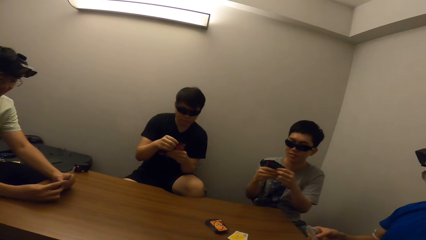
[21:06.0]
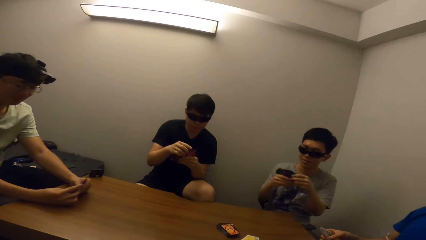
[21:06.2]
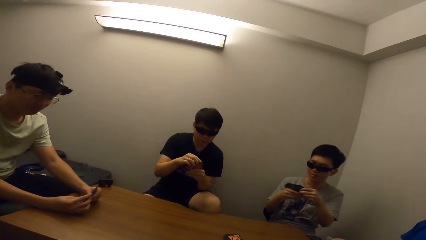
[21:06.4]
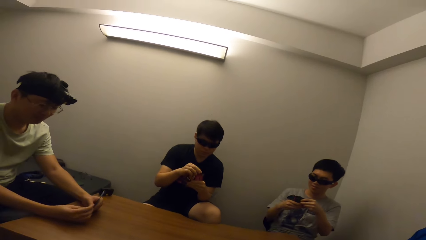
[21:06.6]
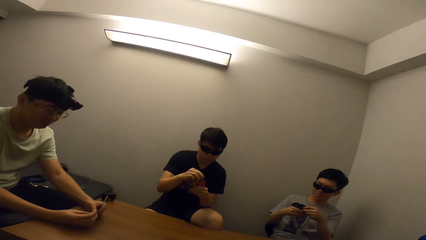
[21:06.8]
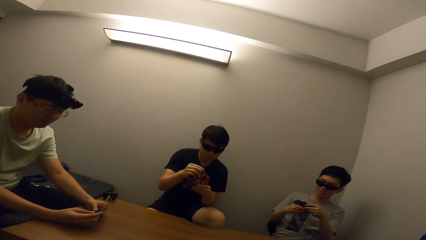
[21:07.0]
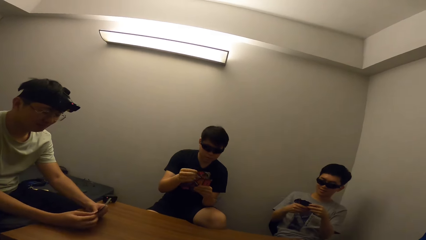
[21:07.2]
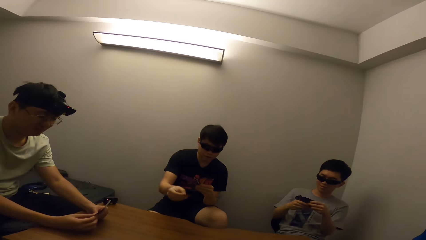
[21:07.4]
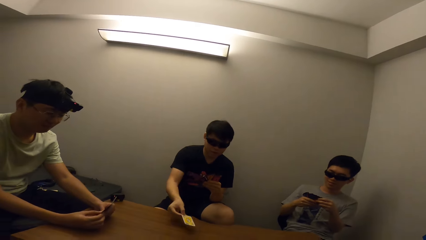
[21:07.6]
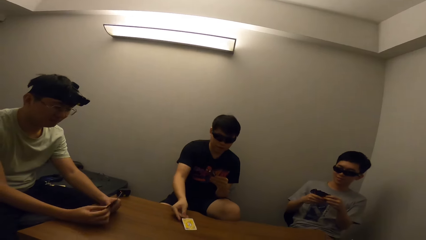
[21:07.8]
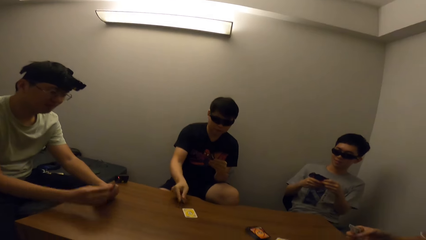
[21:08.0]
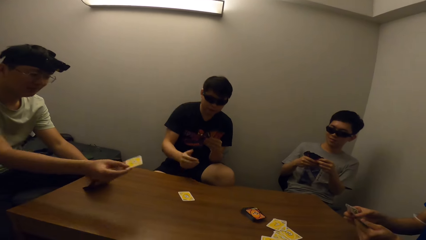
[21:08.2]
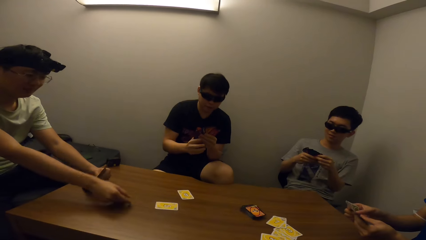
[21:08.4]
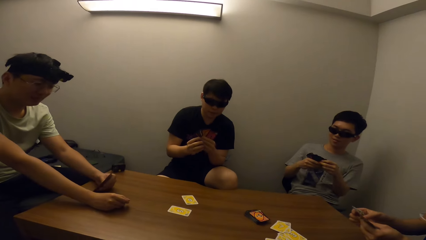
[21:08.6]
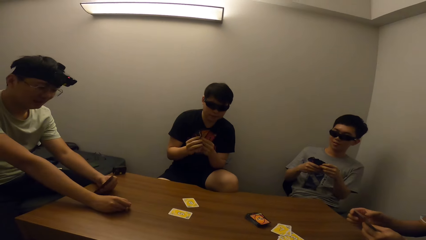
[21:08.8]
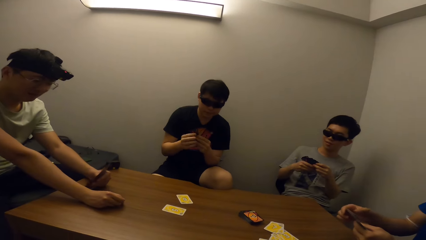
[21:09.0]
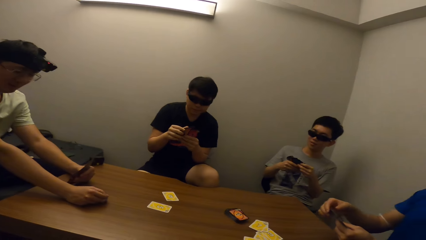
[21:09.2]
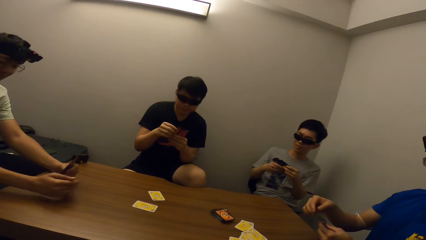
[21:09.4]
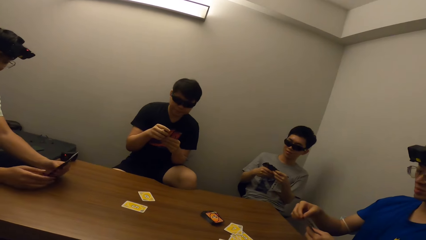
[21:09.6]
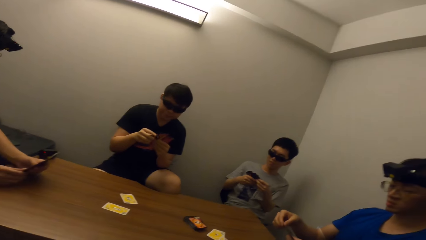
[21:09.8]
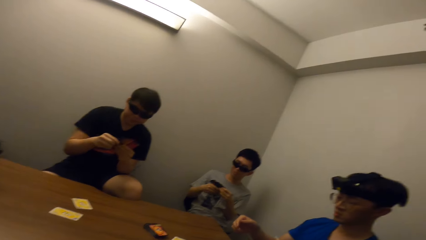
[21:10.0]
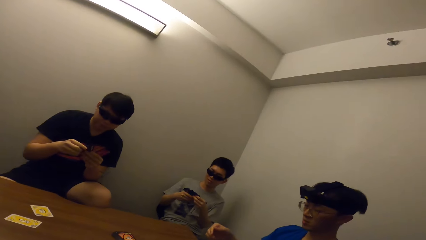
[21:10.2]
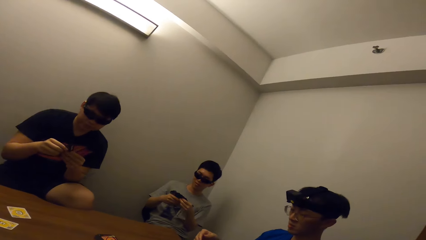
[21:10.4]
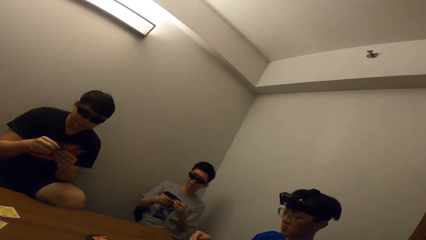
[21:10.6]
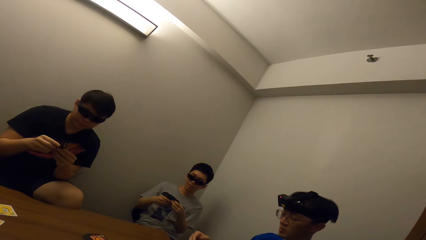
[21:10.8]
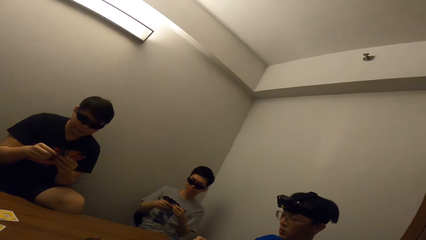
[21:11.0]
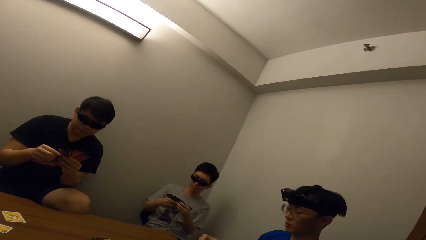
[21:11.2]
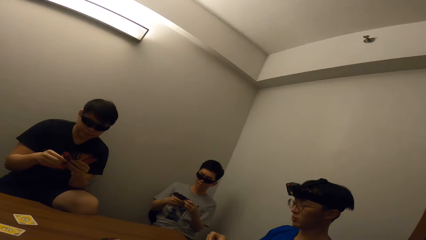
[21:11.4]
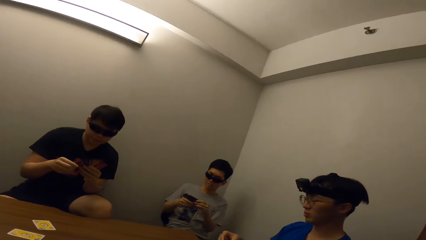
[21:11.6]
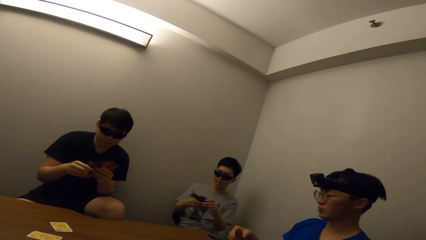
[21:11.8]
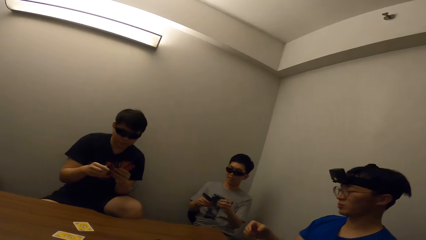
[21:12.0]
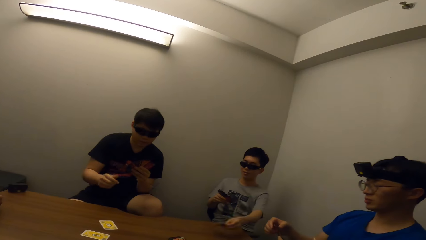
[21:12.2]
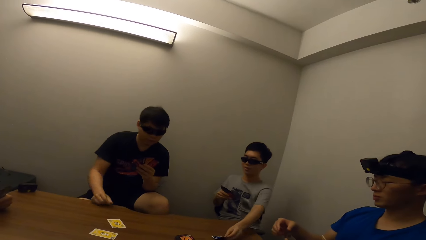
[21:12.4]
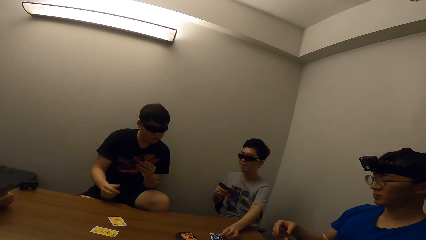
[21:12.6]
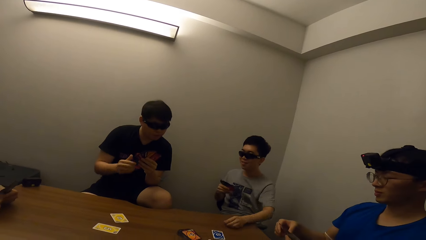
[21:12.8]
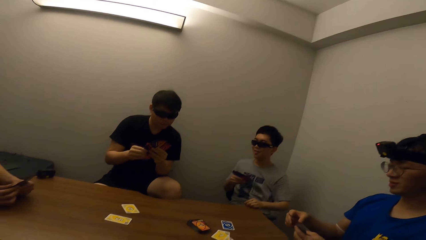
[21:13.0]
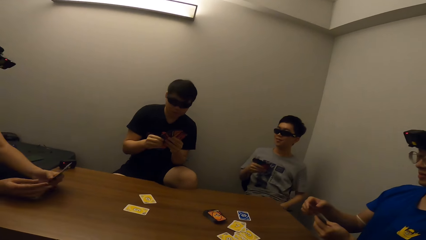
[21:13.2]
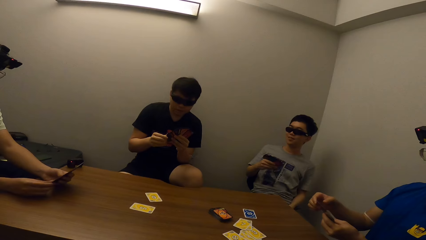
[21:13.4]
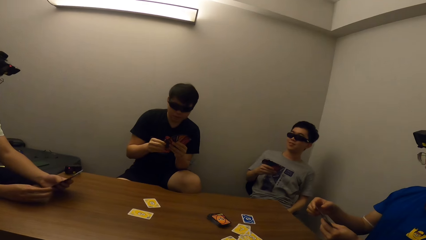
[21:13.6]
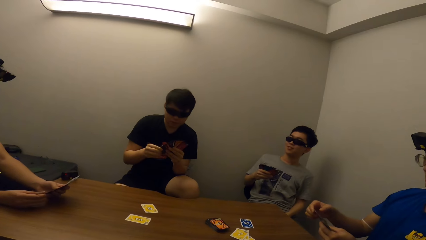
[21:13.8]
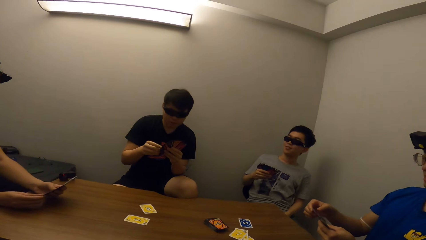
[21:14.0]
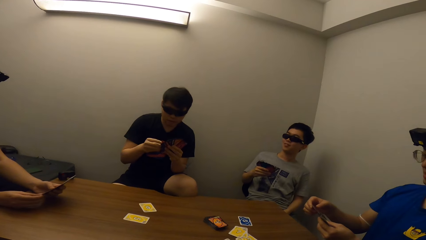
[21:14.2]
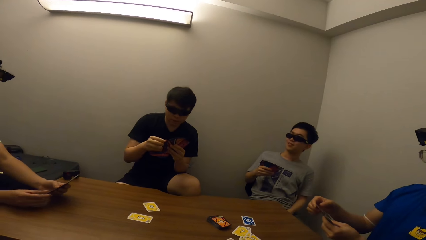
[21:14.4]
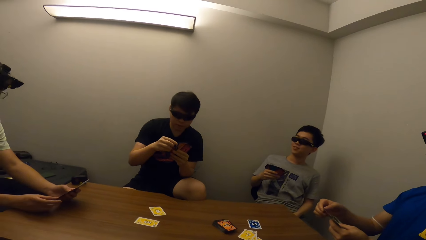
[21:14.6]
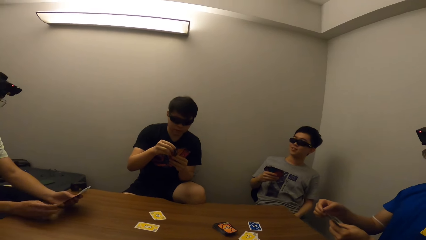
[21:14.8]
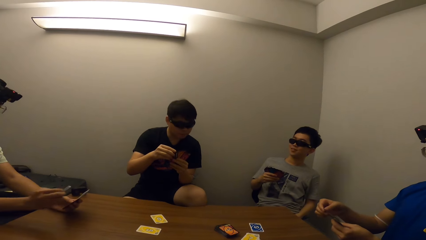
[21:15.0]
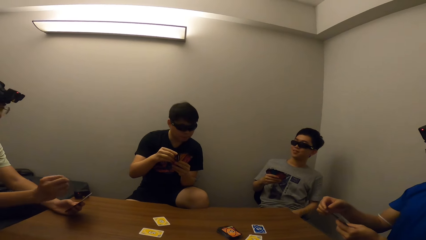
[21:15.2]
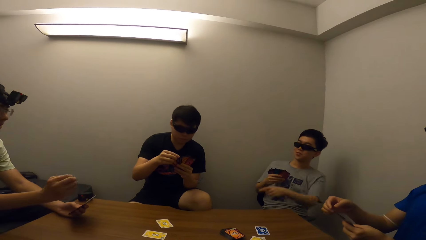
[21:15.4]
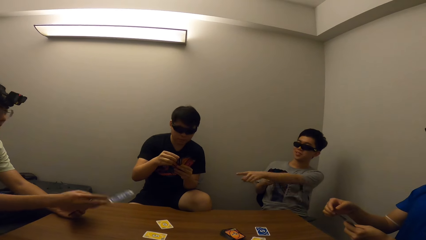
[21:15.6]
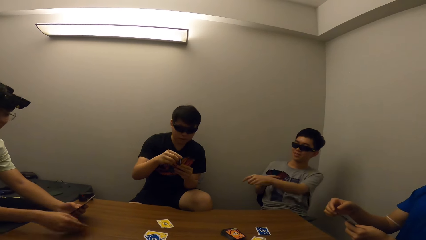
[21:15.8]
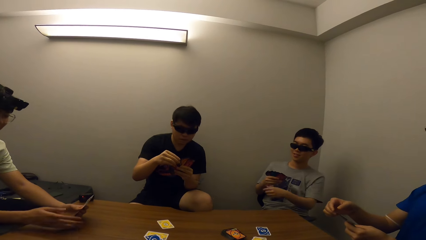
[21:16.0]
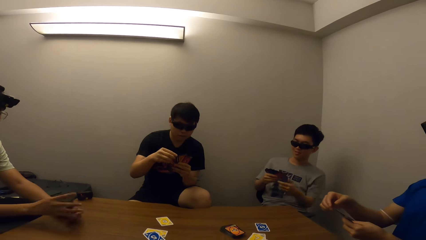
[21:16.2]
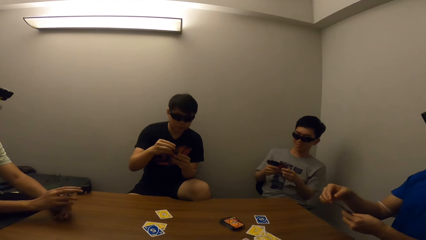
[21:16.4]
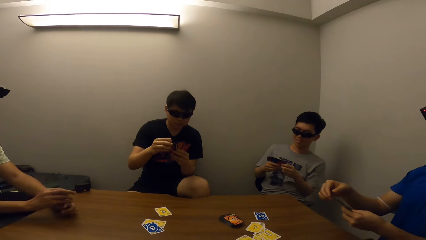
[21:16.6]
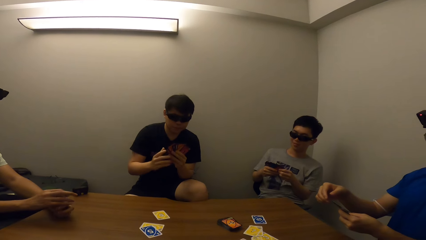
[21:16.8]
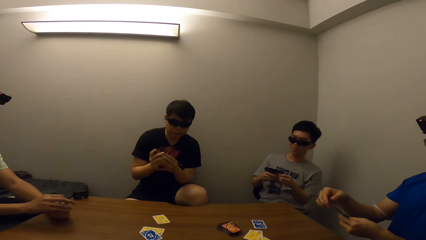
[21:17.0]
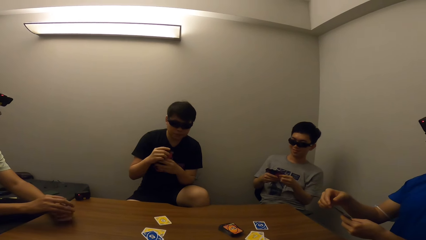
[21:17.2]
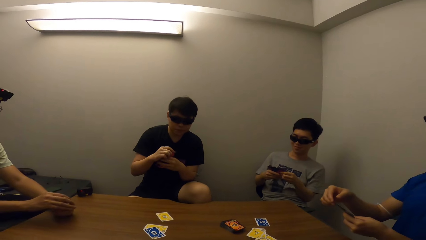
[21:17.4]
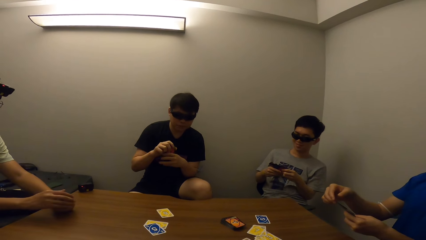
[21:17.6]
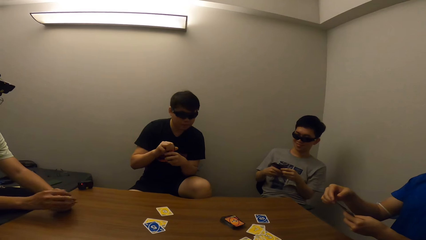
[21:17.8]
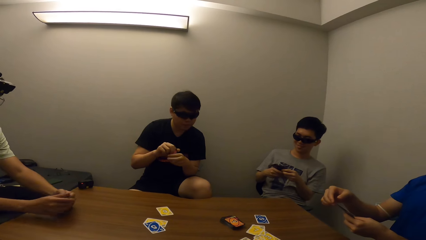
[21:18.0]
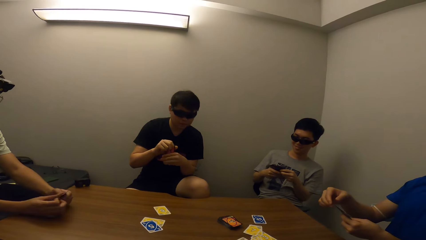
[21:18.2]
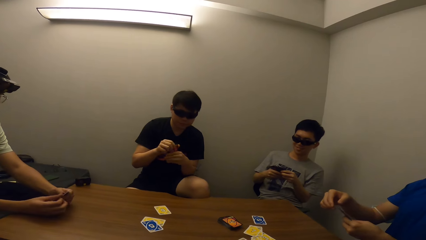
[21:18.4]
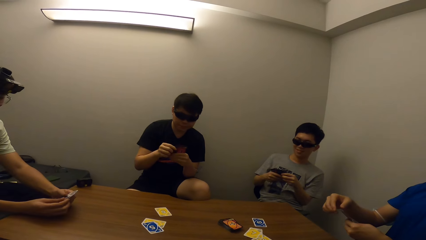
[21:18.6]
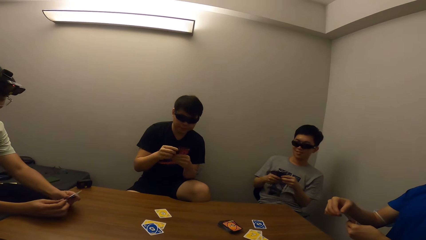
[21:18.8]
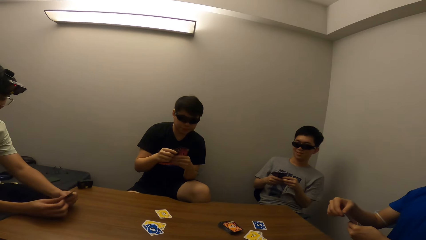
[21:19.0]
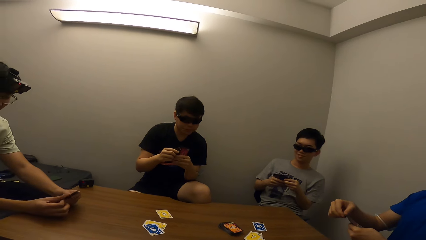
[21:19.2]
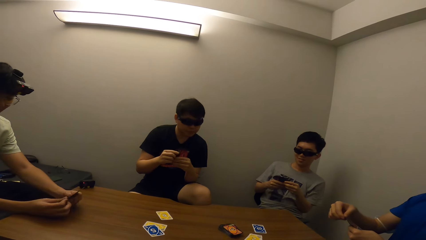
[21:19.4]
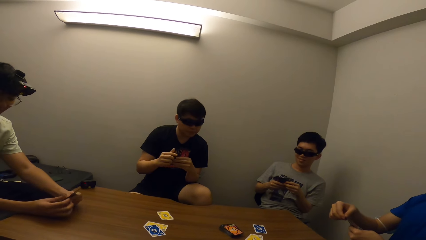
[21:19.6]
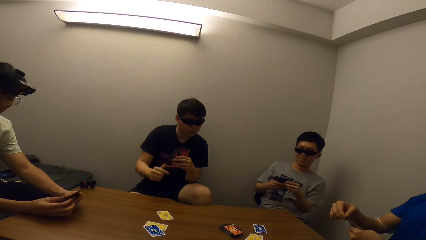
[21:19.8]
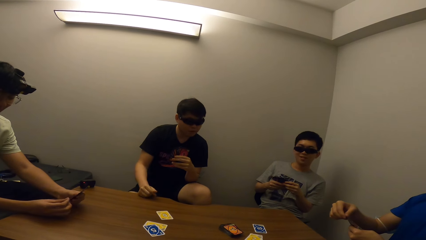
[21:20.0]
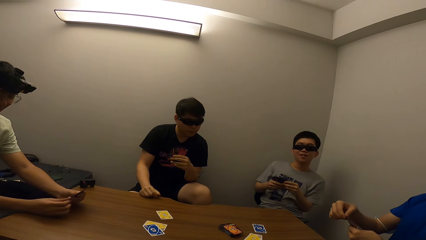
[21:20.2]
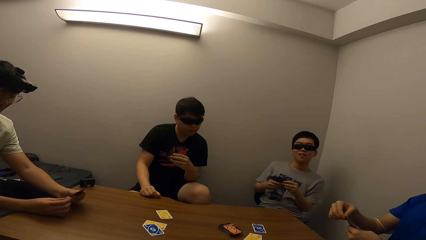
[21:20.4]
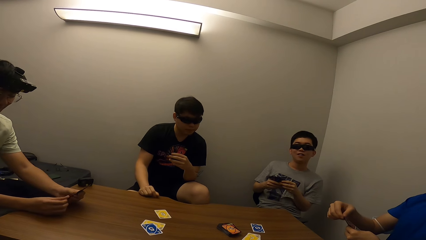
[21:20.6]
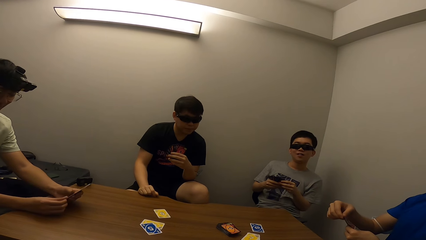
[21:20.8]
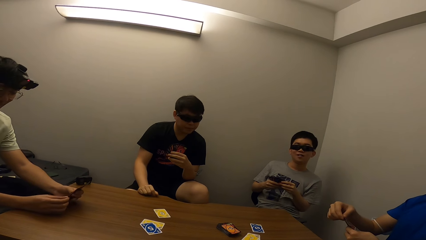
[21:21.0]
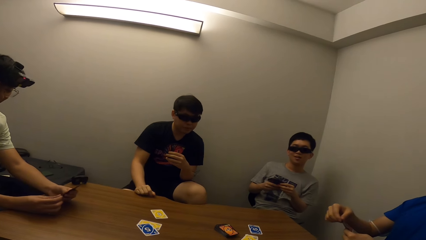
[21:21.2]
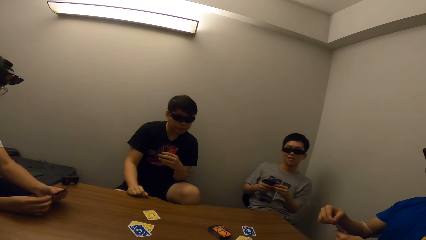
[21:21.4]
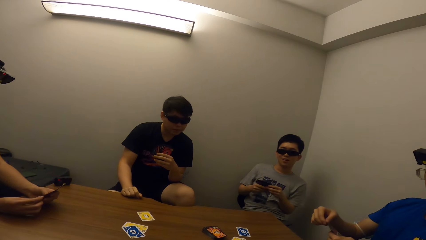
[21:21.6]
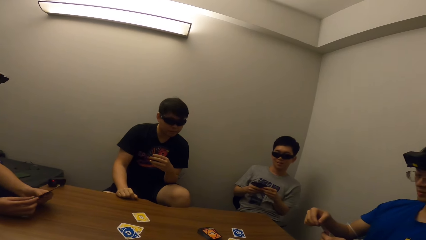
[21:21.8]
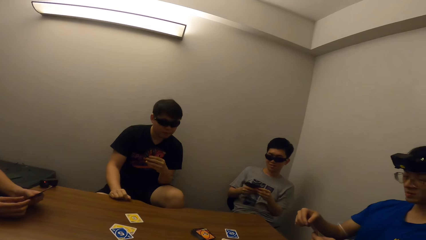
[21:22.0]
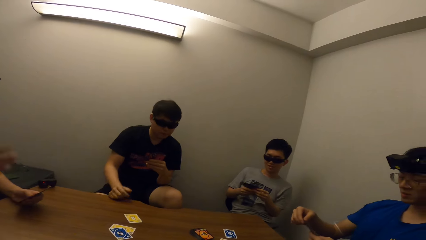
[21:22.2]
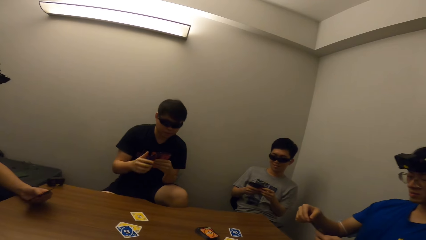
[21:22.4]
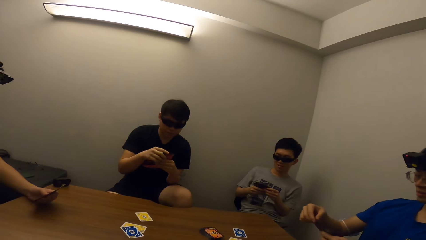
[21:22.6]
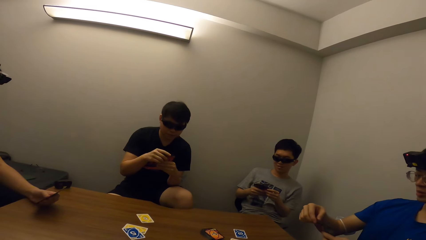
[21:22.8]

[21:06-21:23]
A person puts some poker cards on the table. Another person plays poker with the first person, two other people and the camera wearer.
